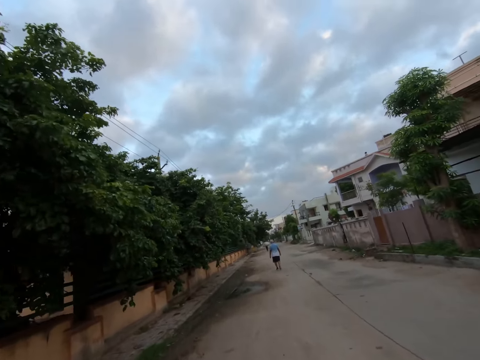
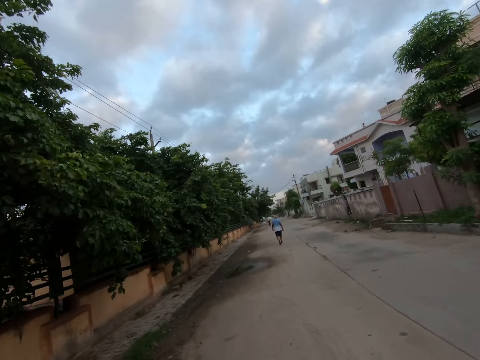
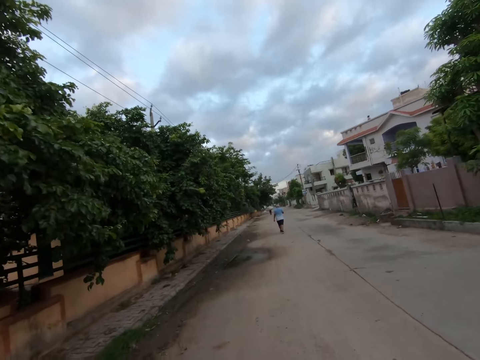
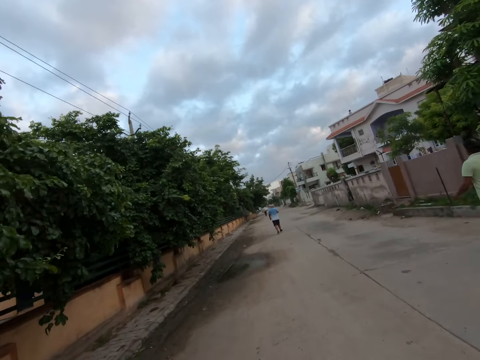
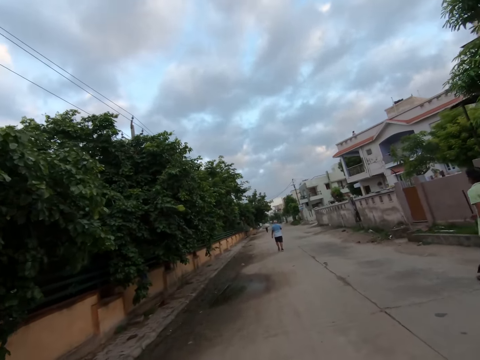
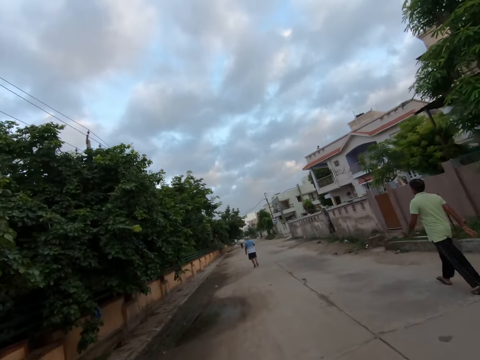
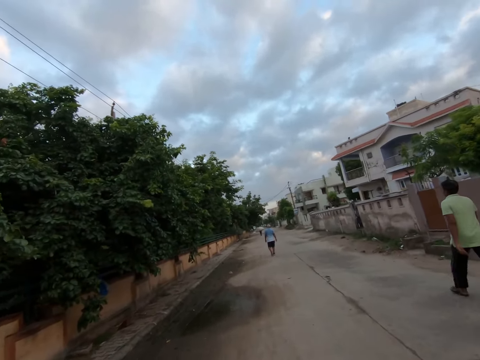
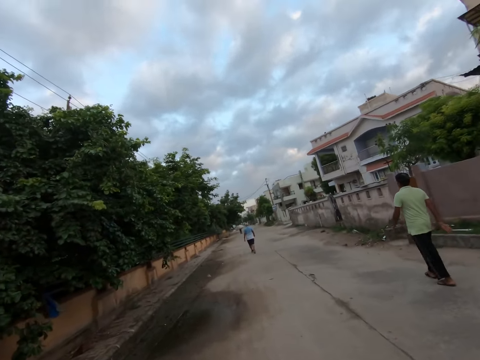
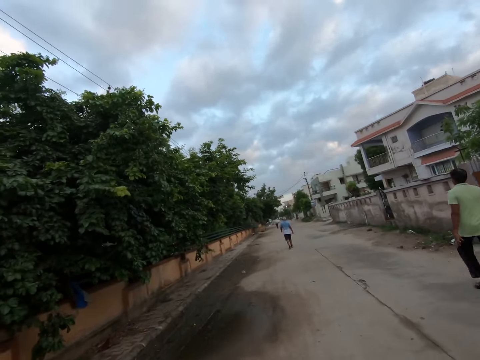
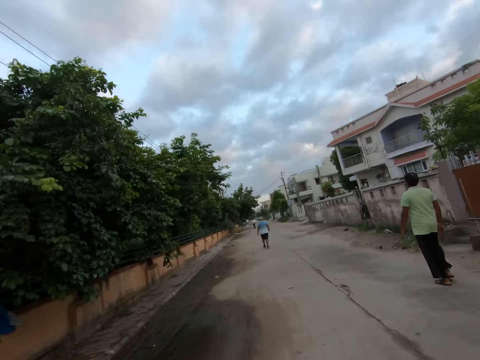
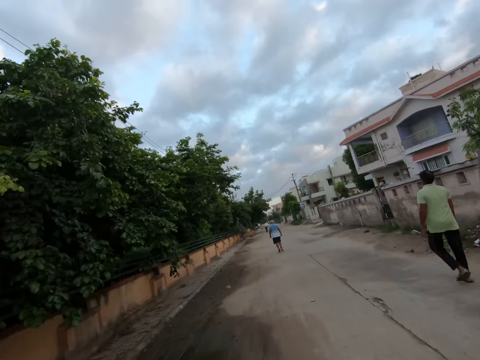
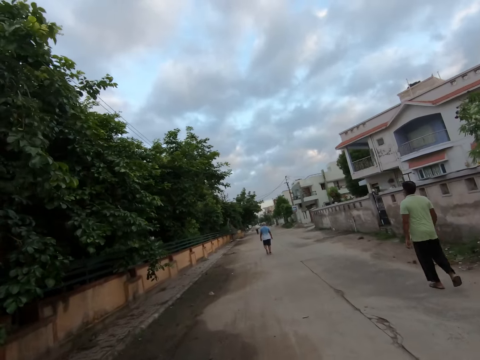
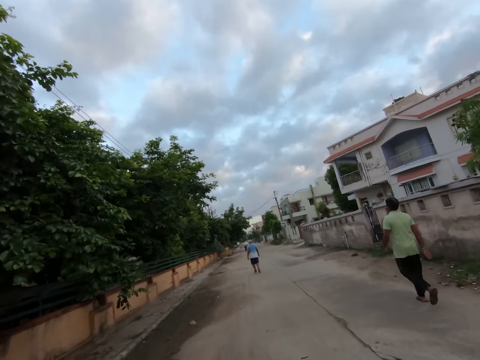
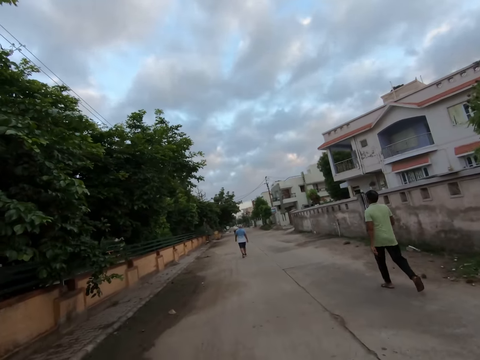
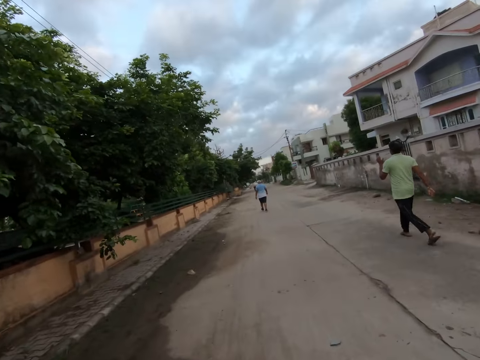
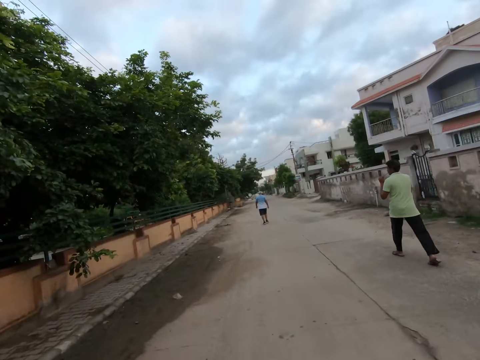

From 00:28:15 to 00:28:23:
A man walks past the camera wearer.

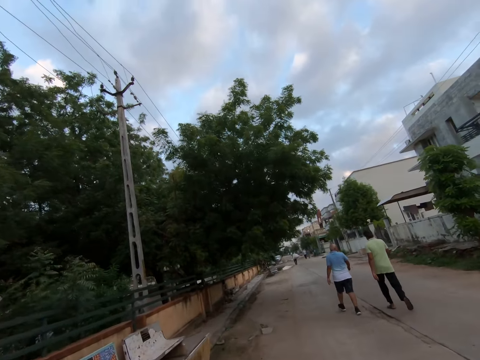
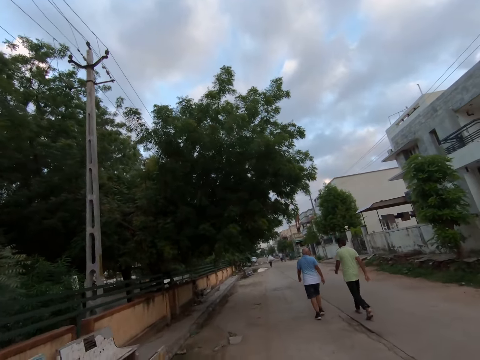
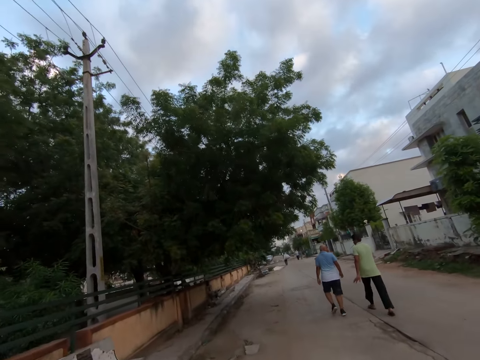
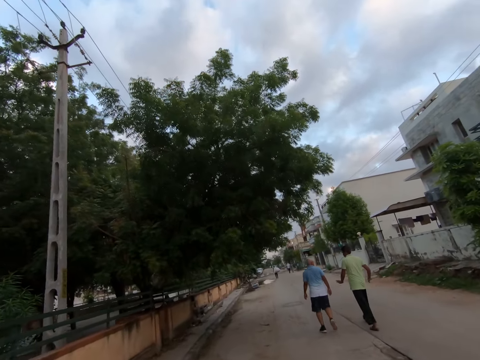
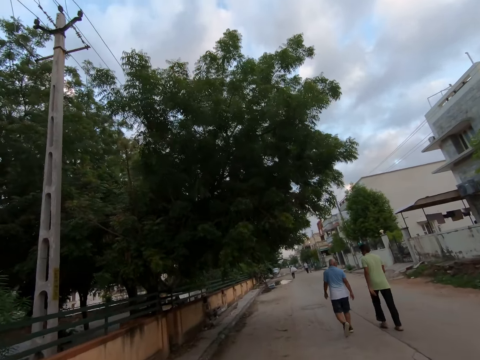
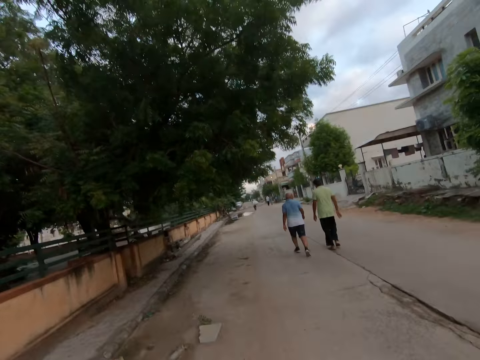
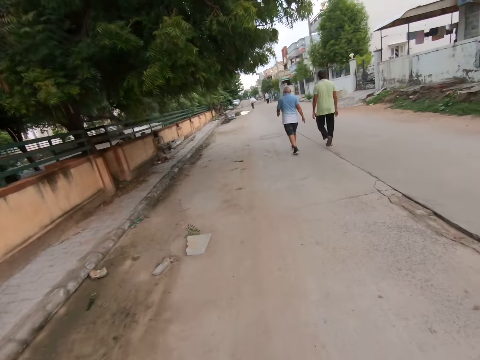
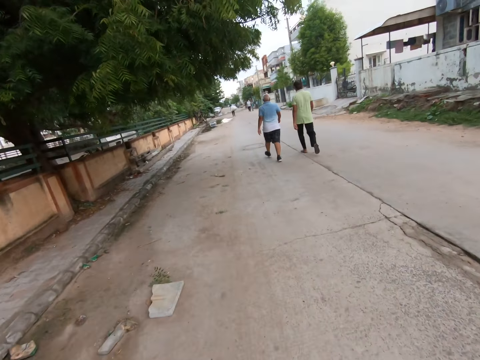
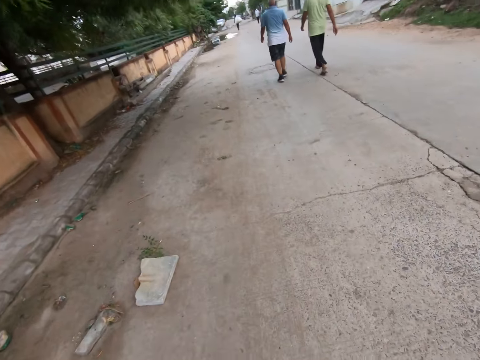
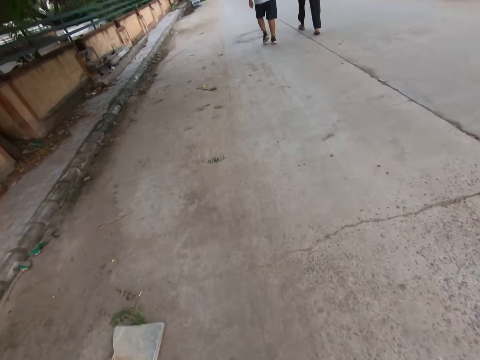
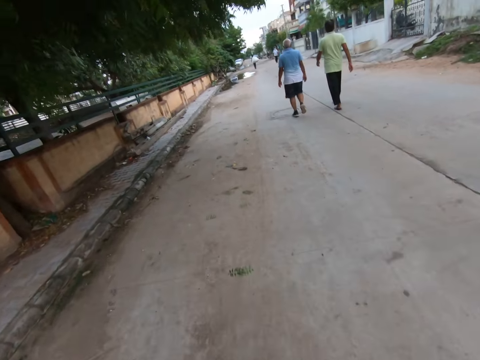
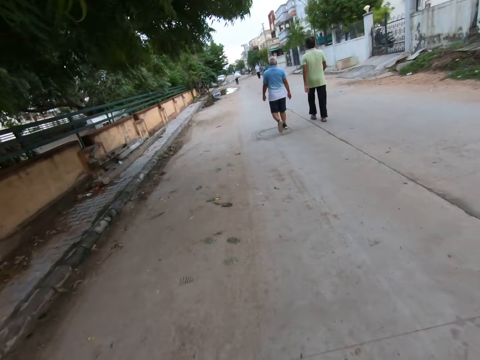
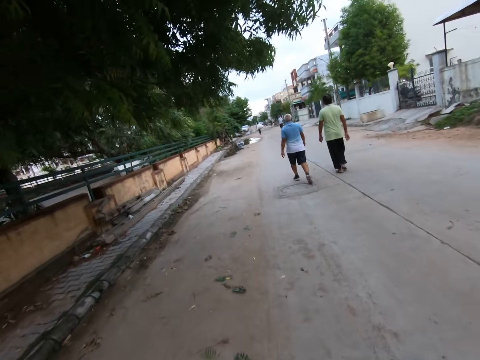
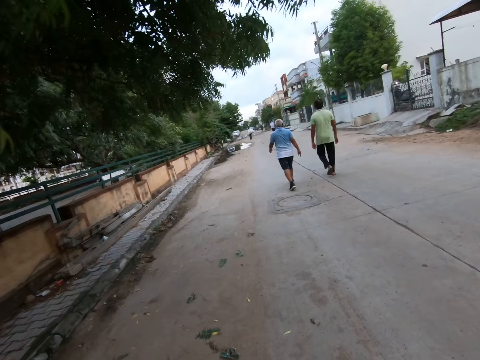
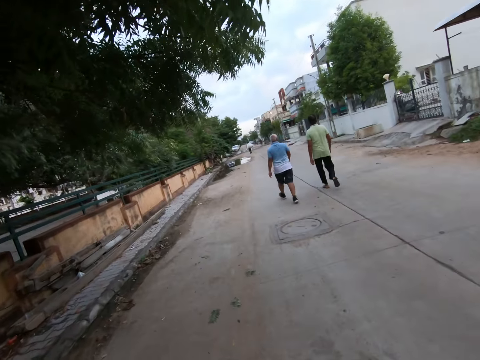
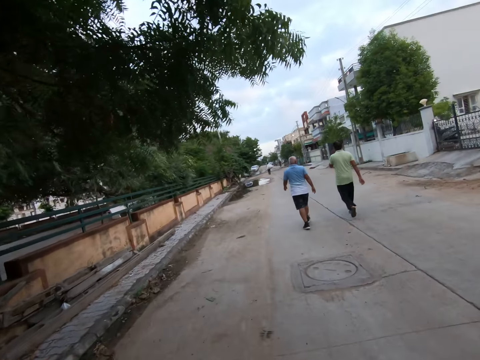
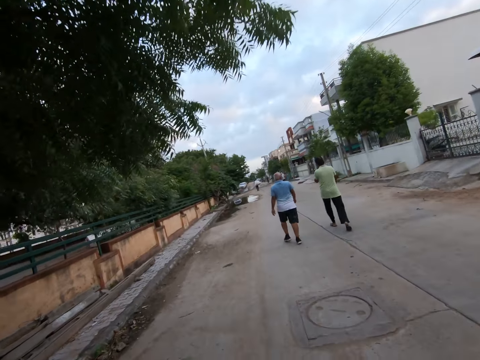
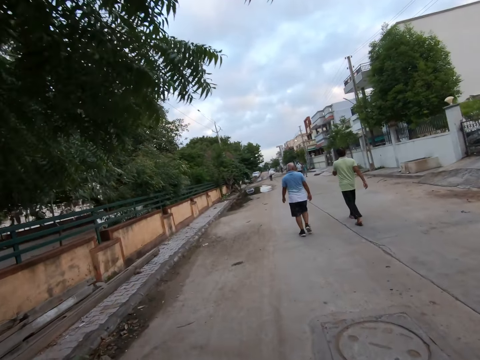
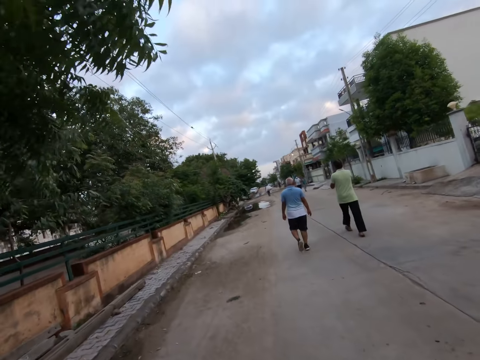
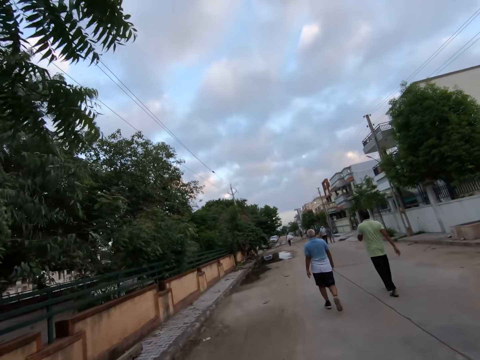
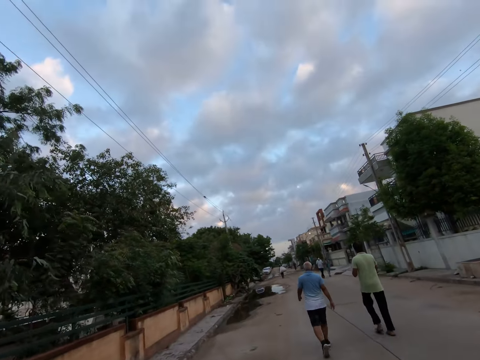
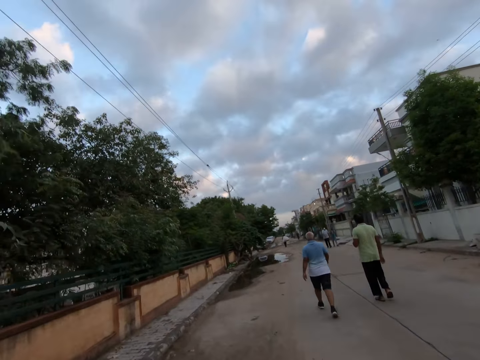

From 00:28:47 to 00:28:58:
The man and another man converse.

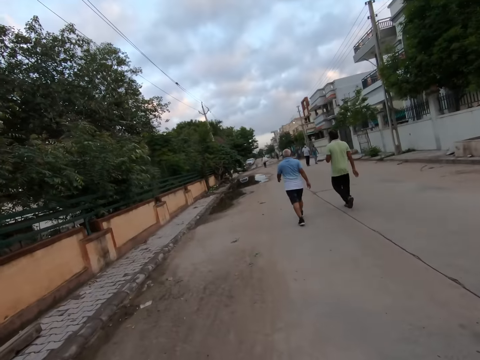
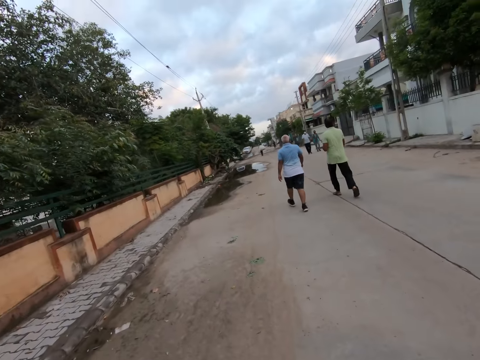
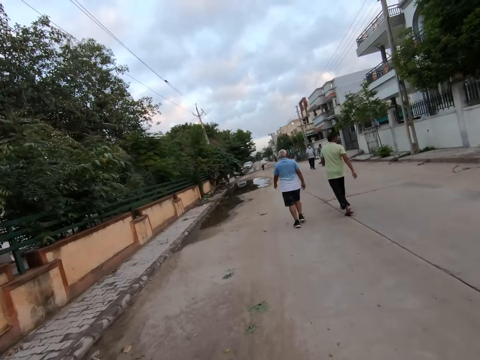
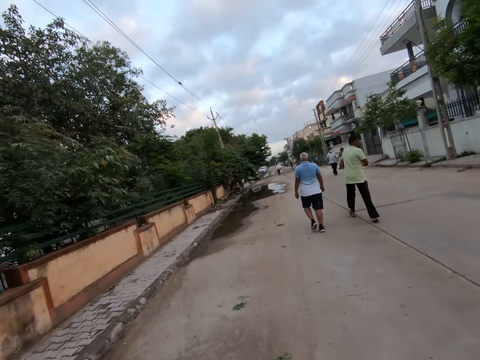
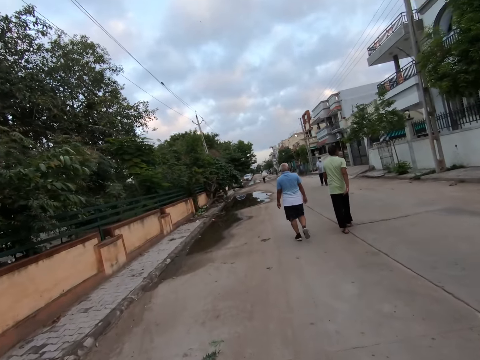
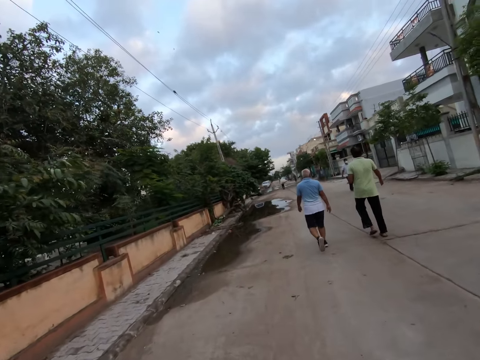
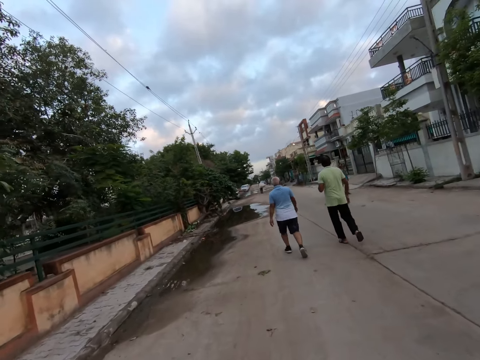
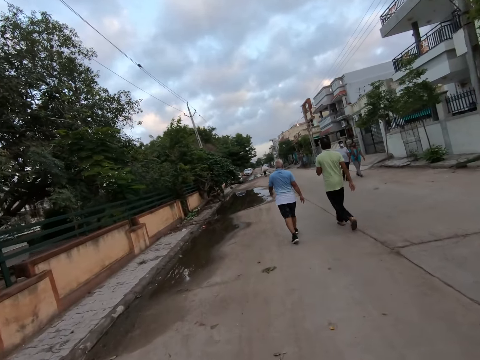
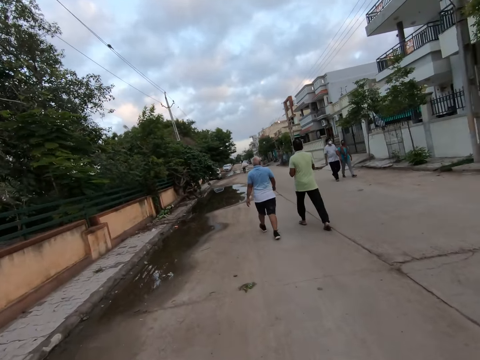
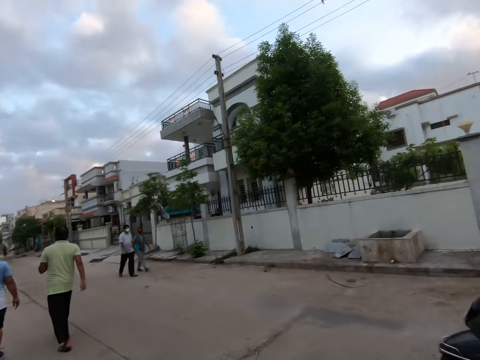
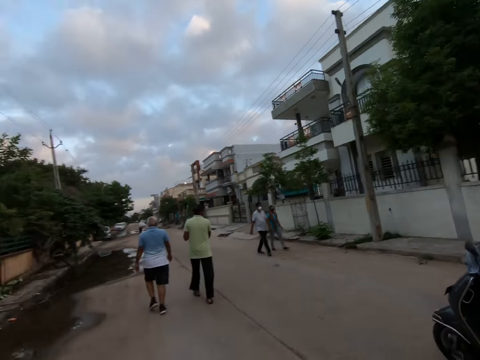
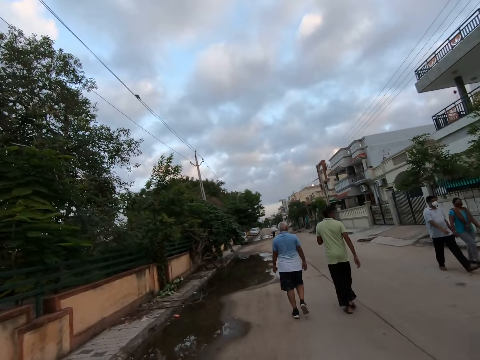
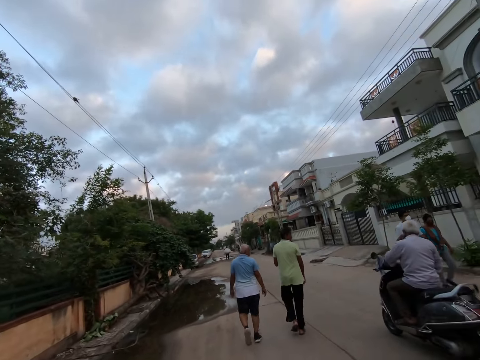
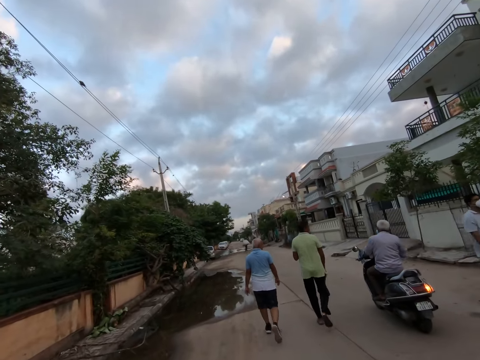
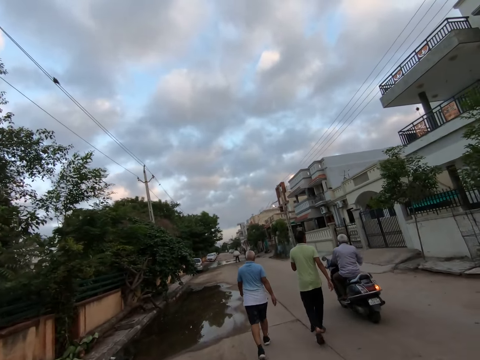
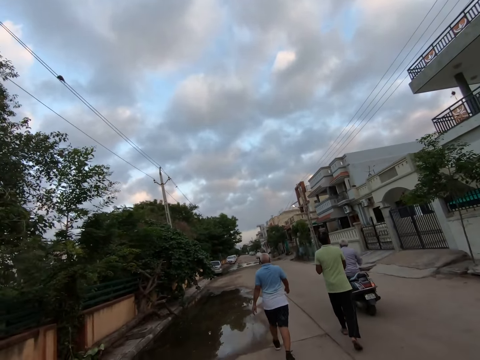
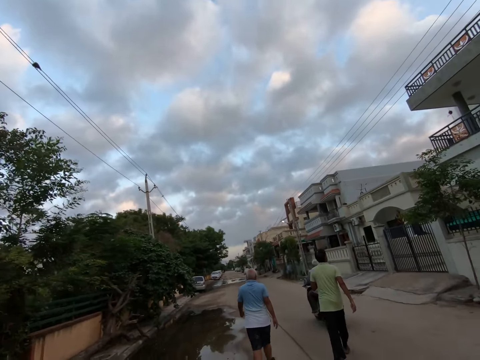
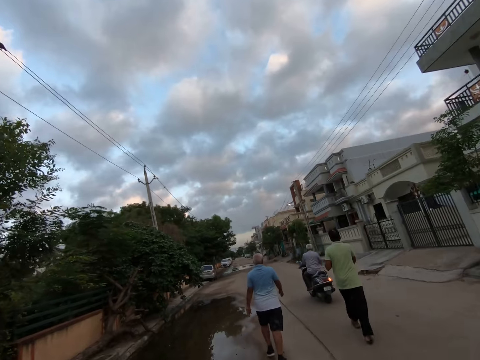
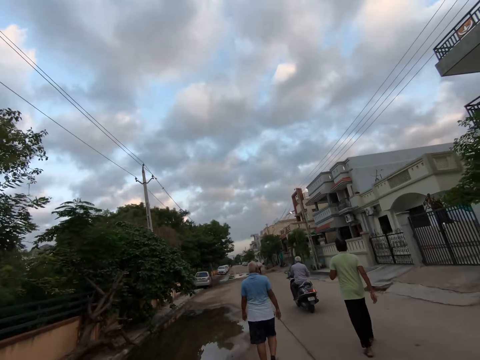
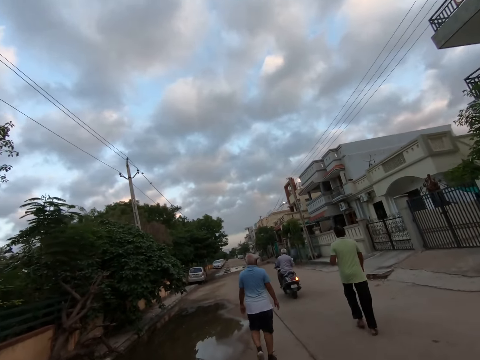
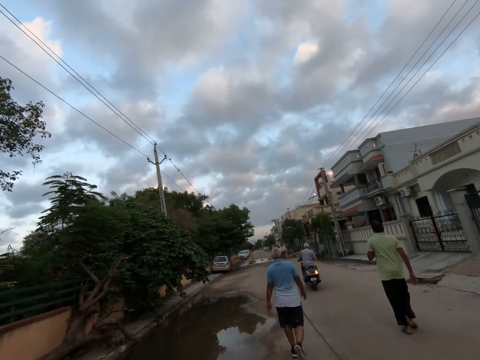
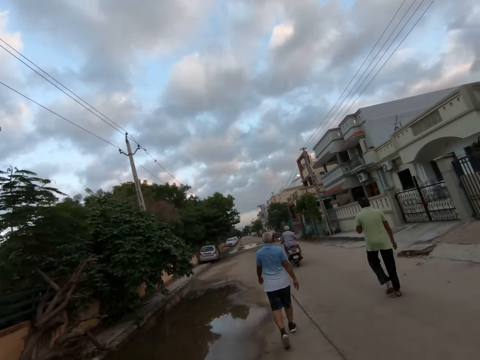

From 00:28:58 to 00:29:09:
A man and a woman walk past the camera wearer. Another man rides past the camera wearer.
